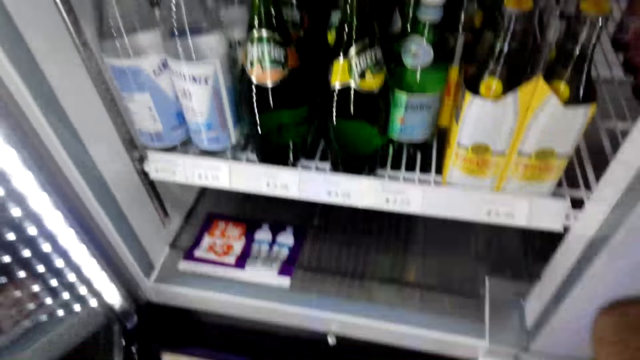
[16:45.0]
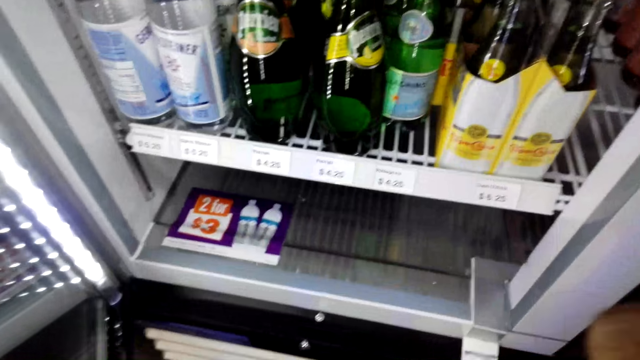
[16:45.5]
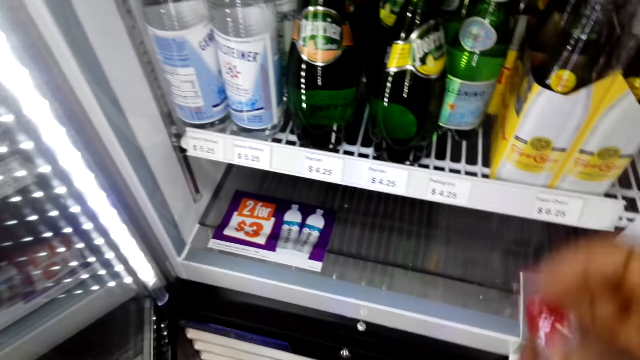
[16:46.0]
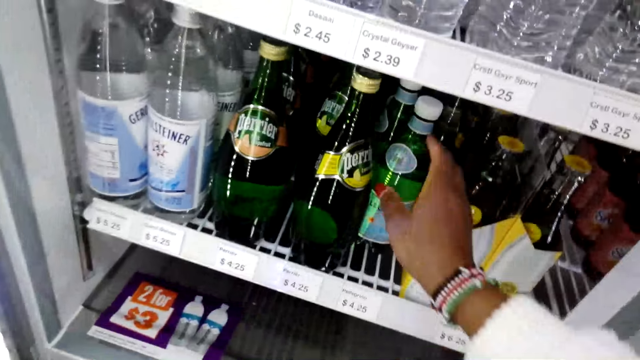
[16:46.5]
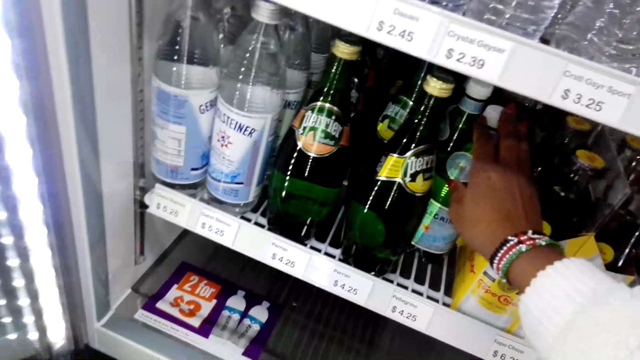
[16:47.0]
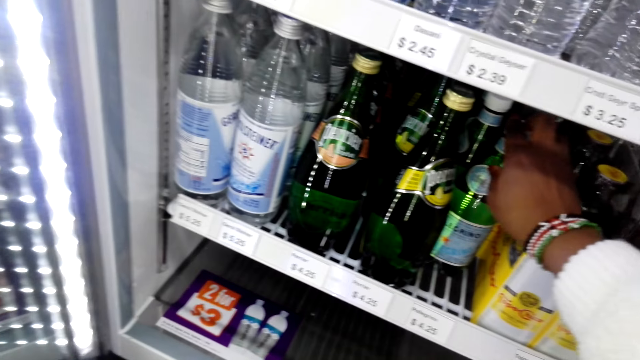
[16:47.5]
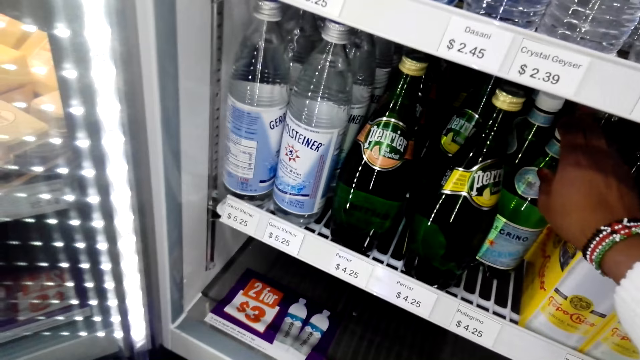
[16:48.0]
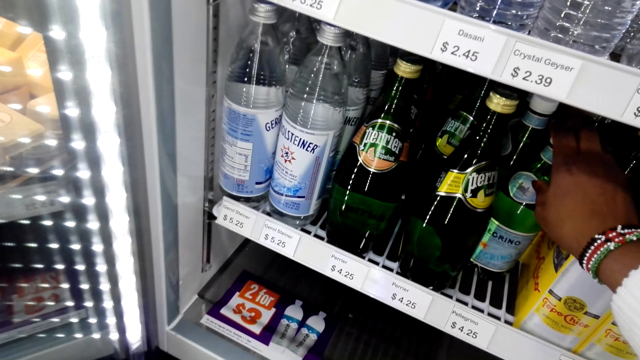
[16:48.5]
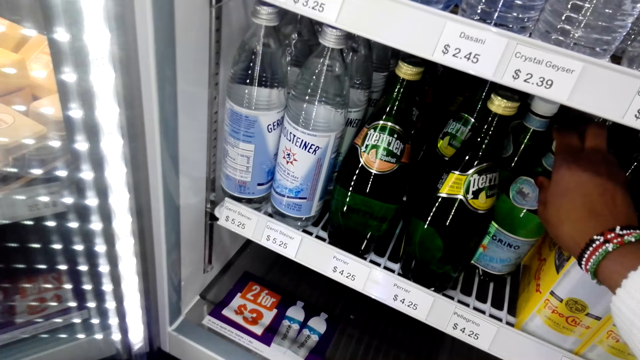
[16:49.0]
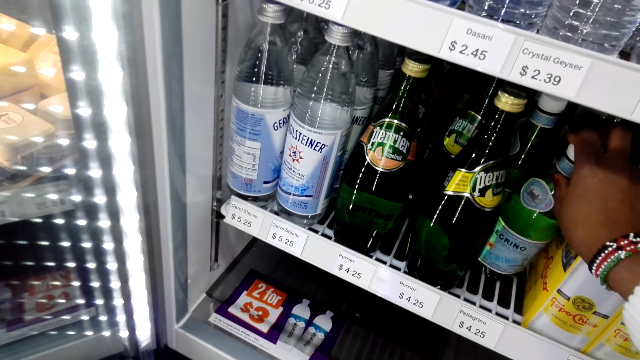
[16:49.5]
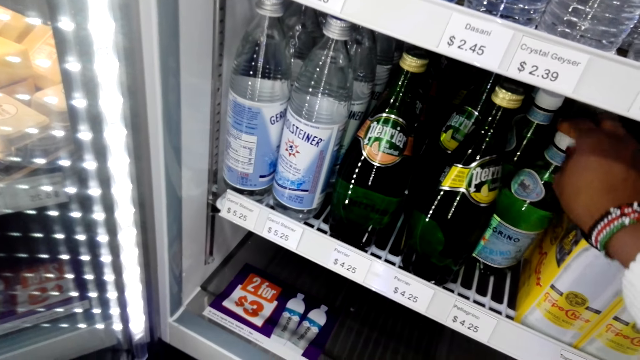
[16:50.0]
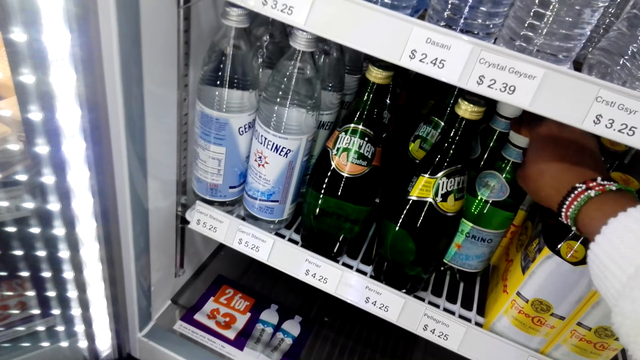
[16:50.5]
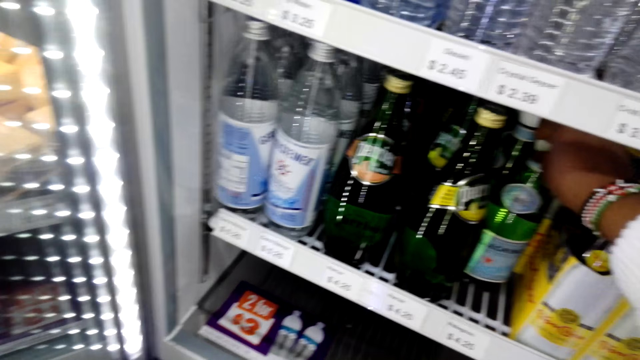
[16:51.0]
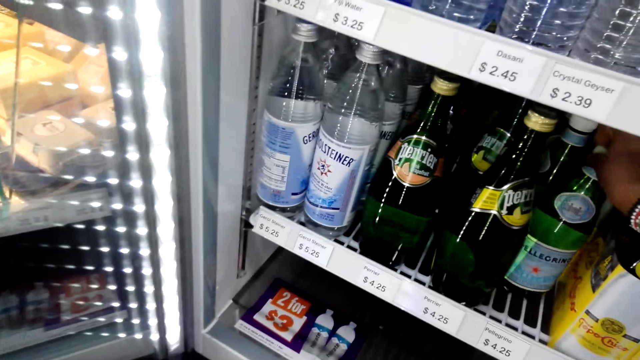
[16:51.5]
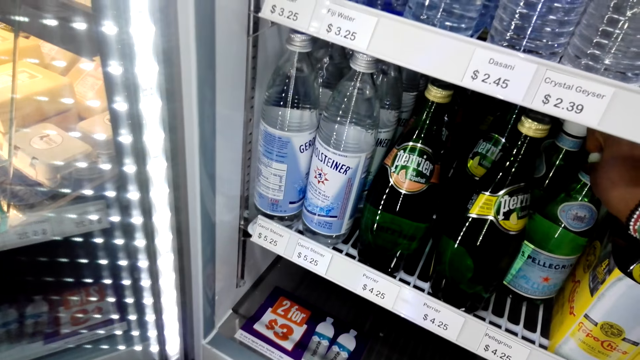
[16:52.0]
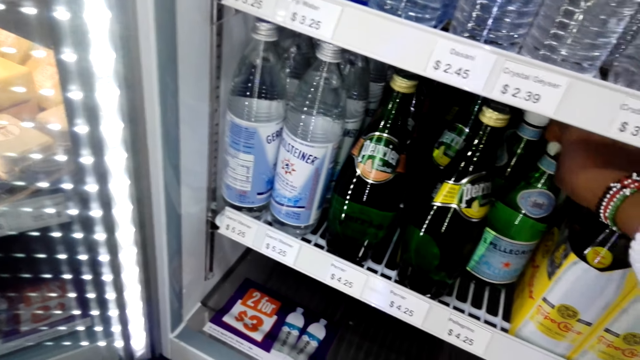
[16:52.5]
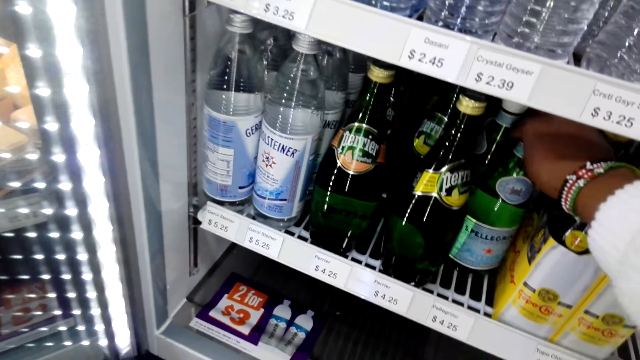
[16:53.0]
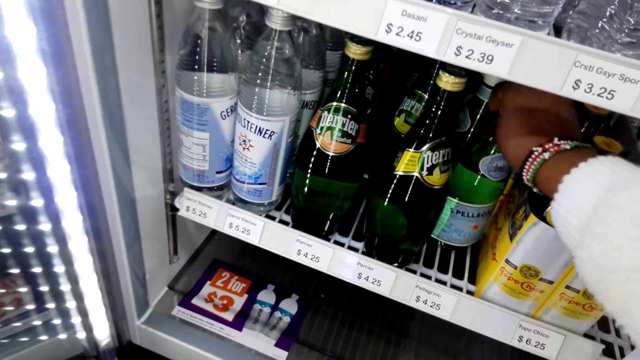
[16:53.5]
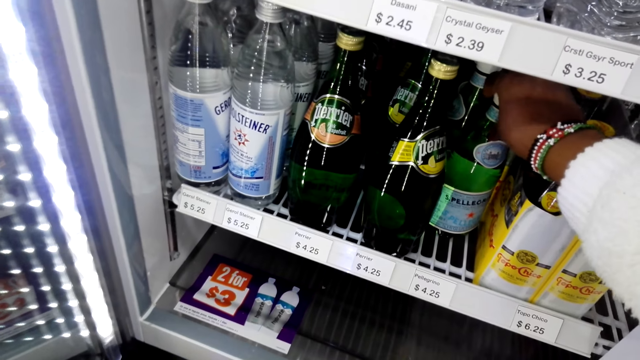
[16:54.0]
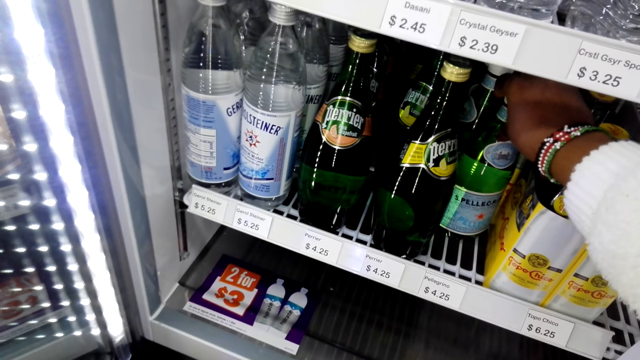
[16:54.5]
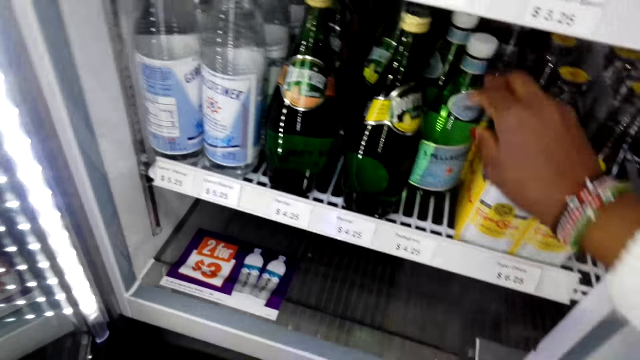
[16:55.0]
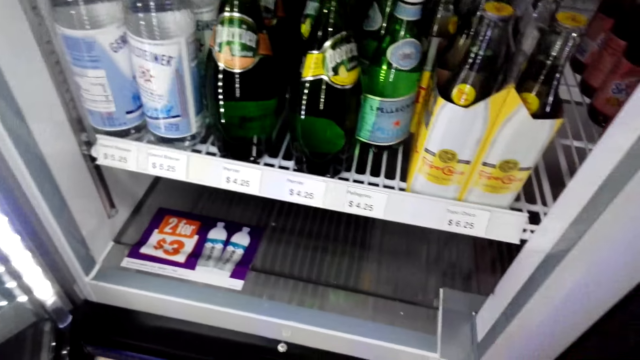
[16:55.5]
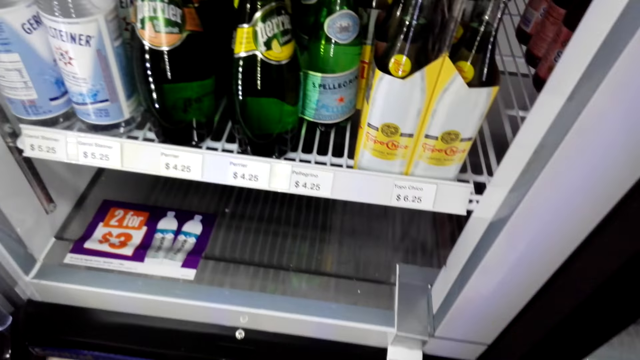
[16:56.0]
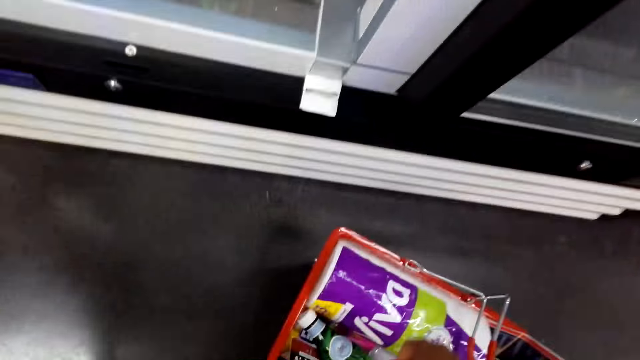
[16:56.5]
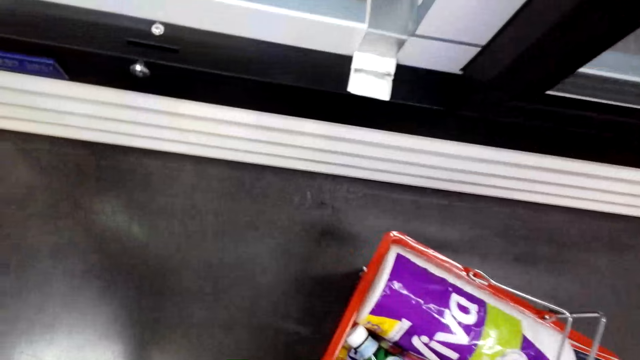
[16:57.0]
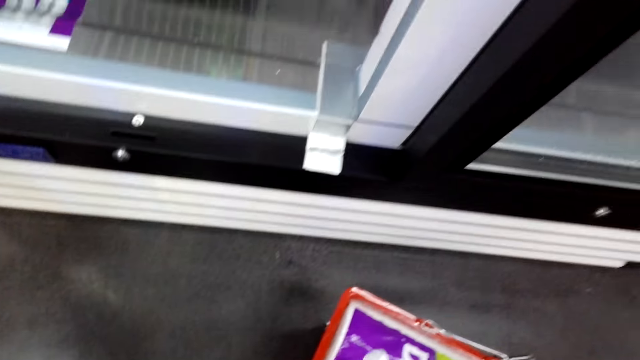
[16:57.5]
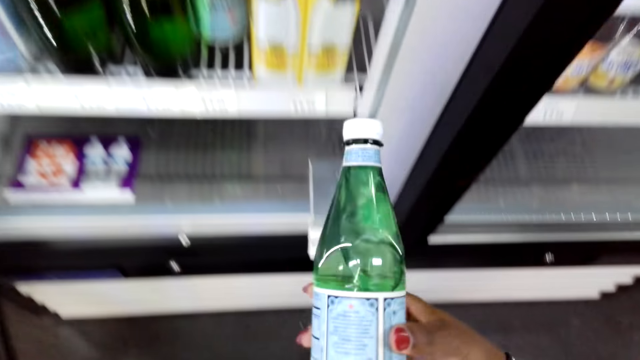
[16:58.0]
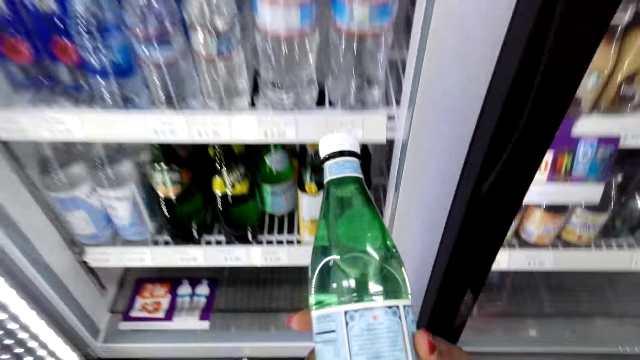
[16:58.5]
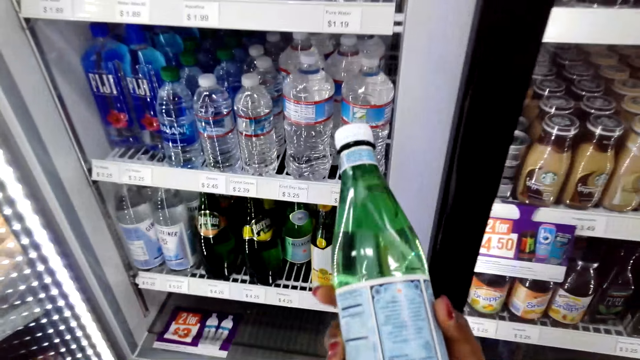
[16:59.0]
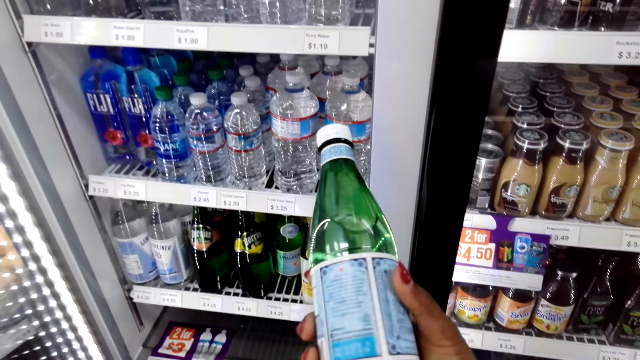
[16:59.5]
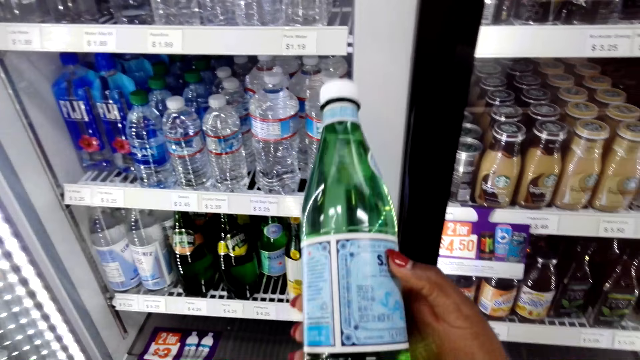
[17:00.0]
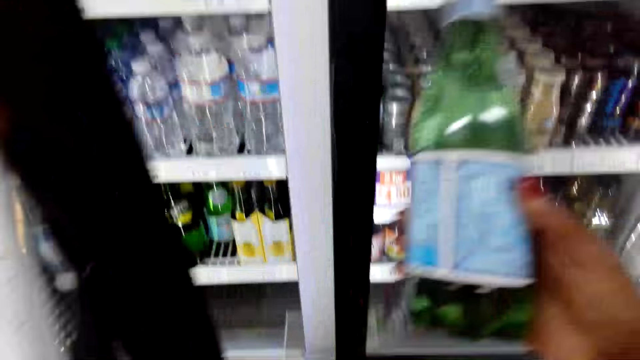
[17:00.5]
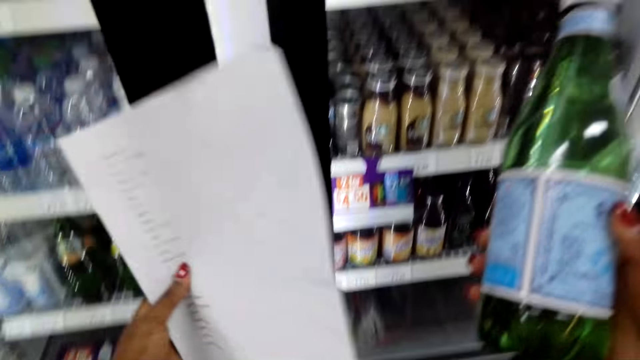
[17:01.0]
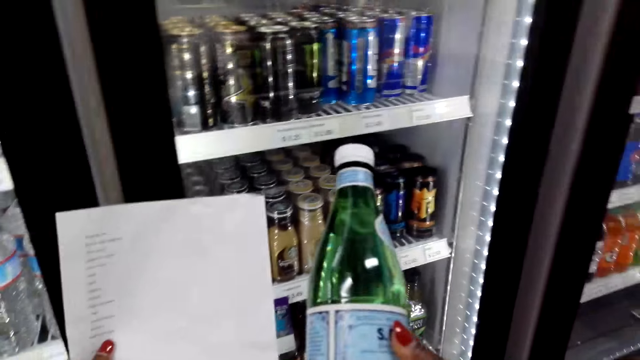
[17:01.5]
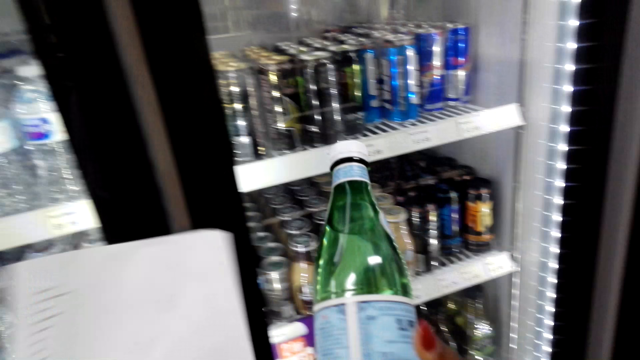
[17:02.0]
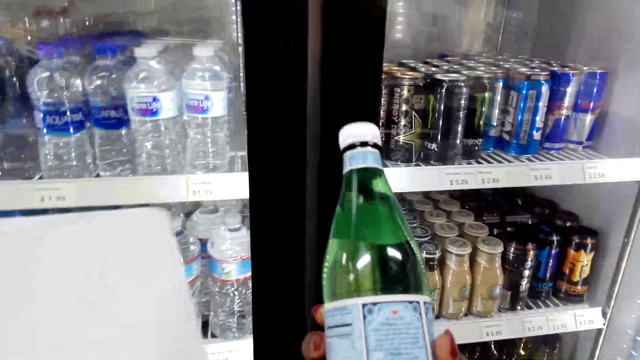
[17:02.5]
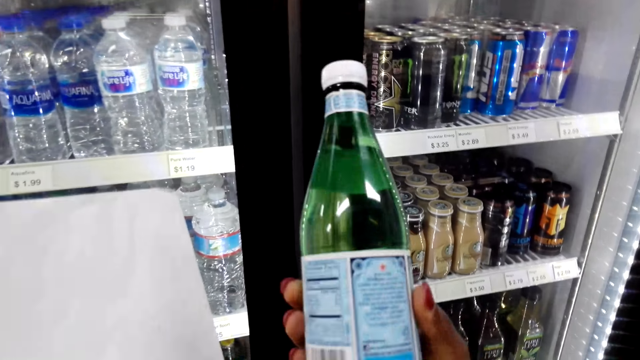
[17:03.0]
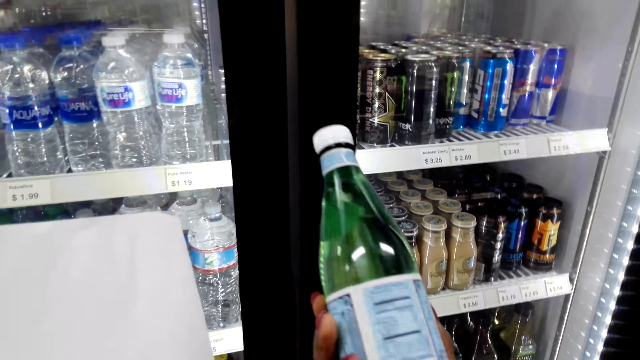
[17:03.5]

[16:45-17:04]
The camera wearer looks inside the refrigerator. They look at the bottle. They hold the bottle. They look at the bottle. They move a hand away from the bottle. They look around. They hold the bottle. They look at the bottle. They close the refrigerator. They look at the paper.

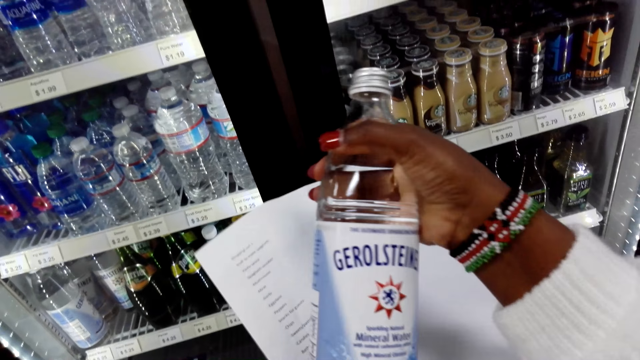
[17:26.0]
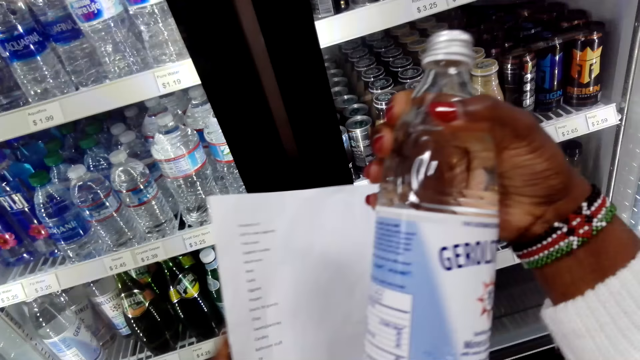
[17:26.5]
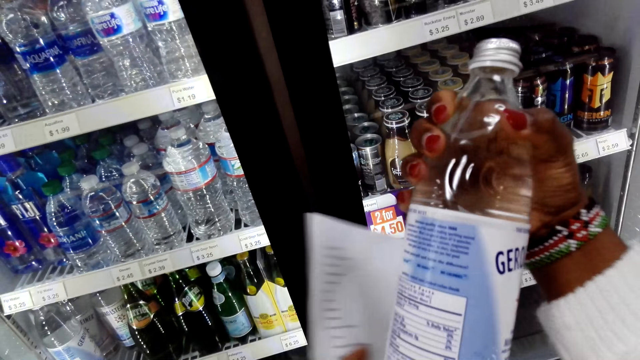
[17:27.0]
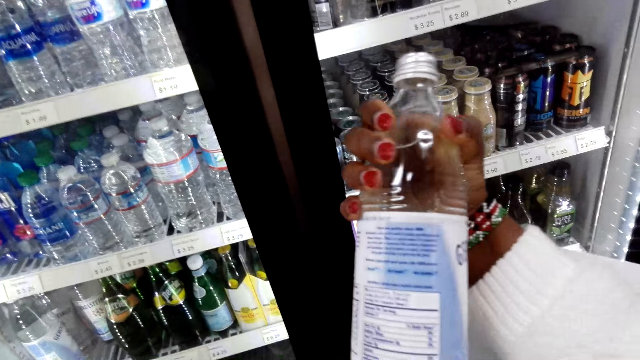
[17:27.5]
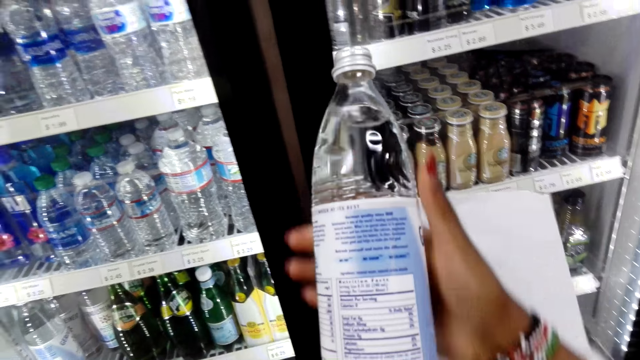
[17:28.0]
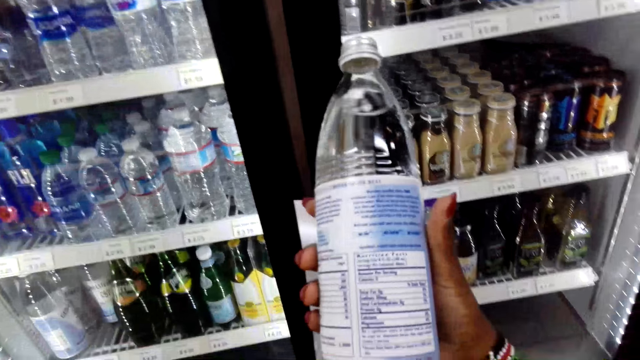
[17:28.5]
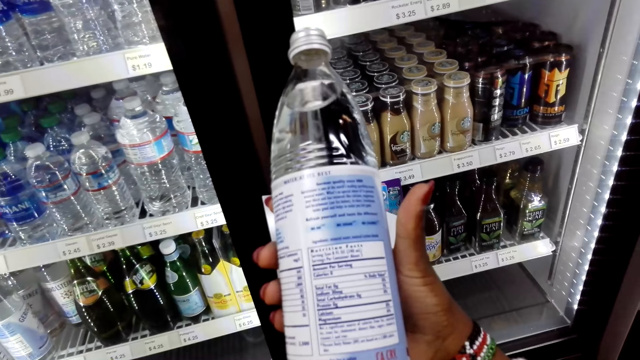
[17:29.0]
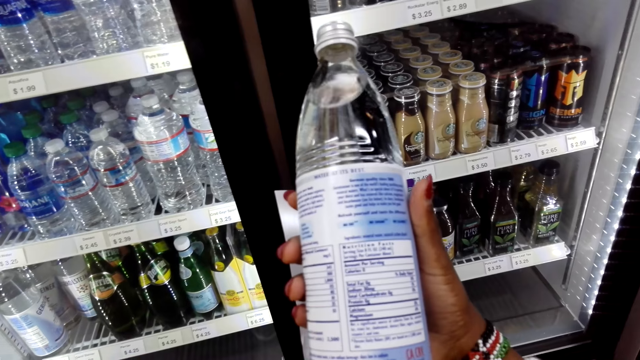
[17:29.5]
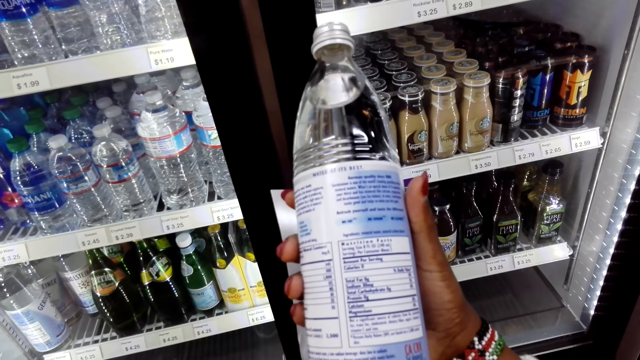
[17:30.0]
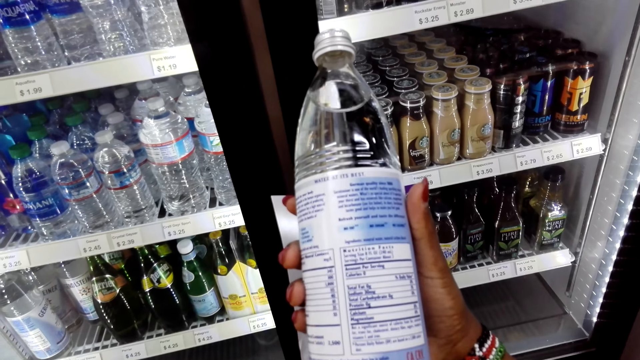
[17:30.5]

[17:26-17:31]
The camera wearer looks at the bottle of something.
